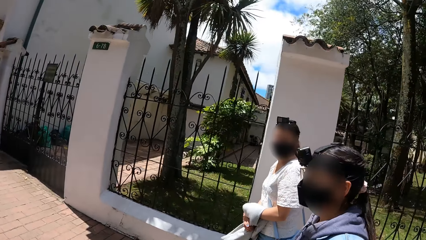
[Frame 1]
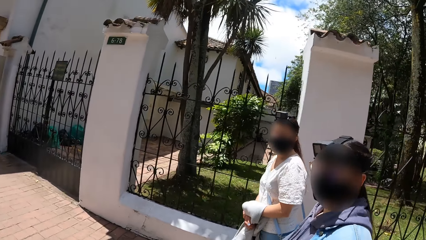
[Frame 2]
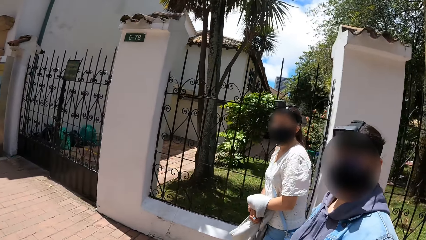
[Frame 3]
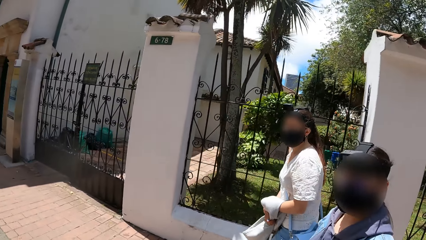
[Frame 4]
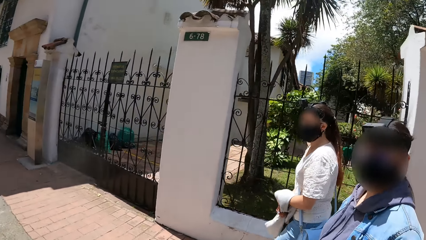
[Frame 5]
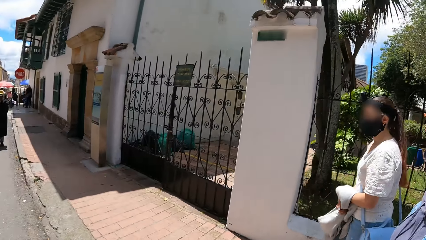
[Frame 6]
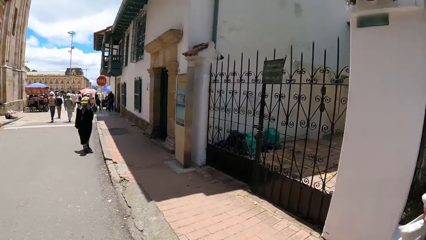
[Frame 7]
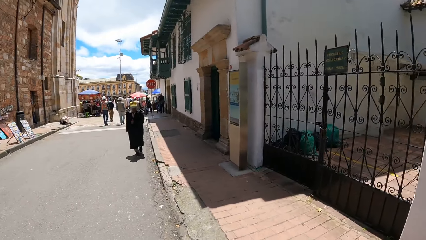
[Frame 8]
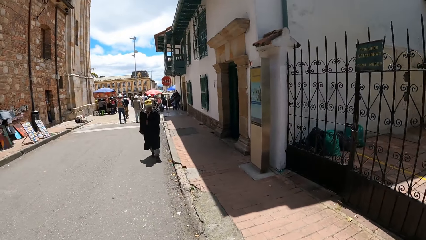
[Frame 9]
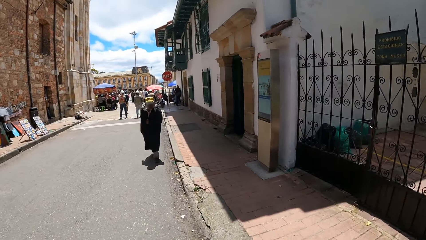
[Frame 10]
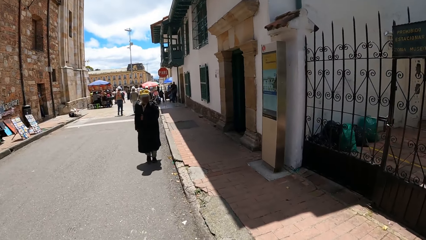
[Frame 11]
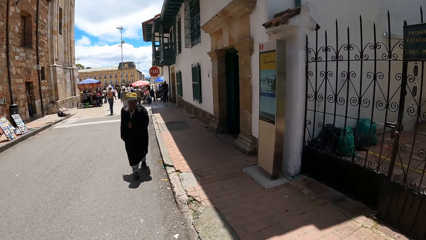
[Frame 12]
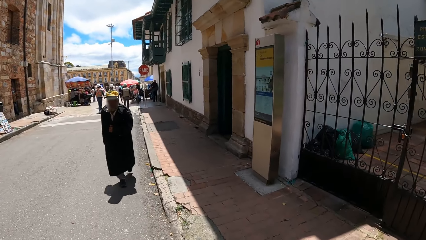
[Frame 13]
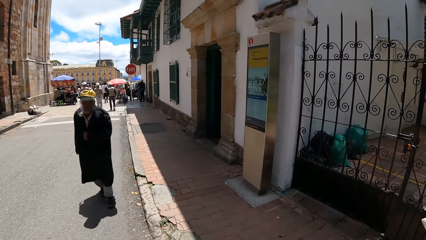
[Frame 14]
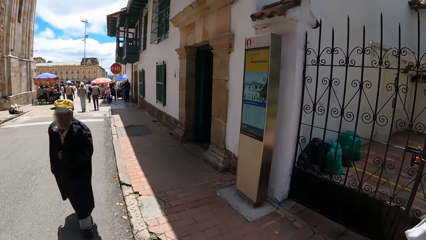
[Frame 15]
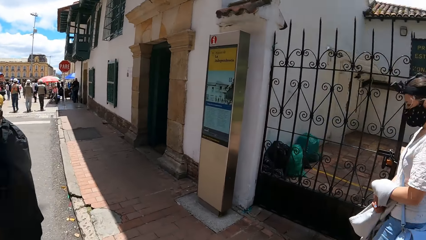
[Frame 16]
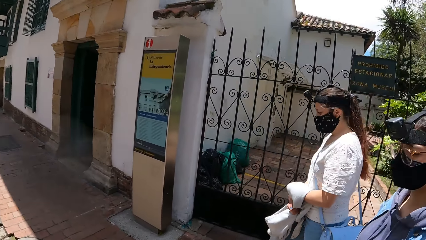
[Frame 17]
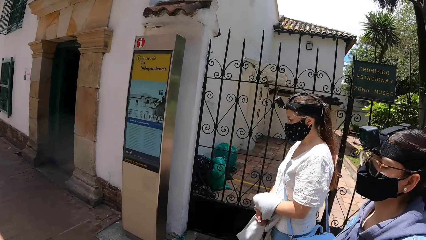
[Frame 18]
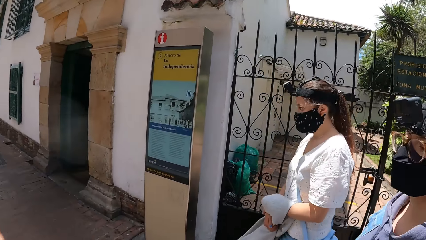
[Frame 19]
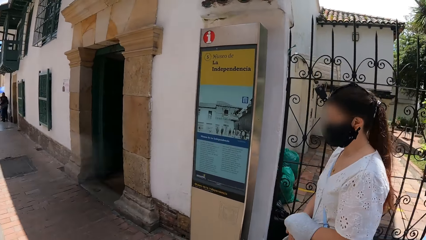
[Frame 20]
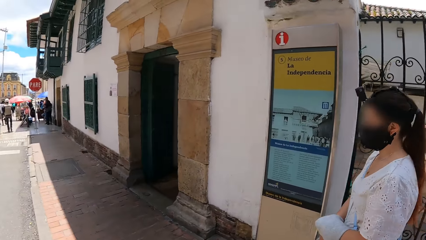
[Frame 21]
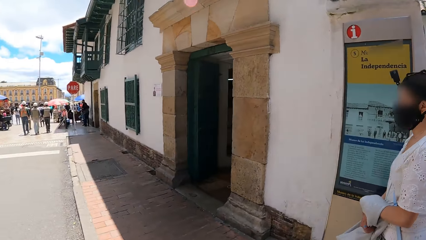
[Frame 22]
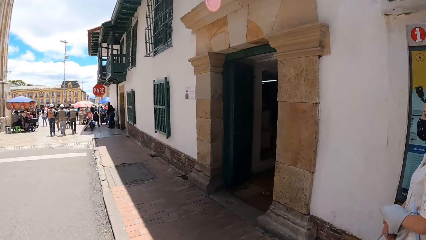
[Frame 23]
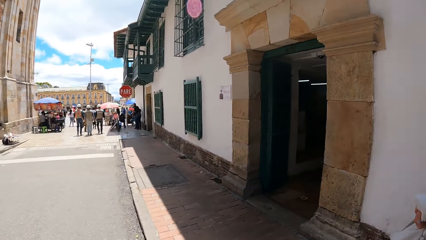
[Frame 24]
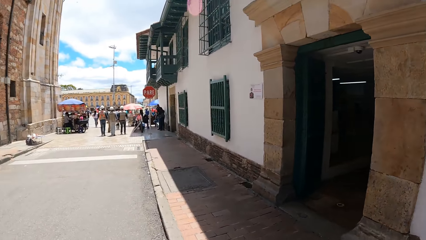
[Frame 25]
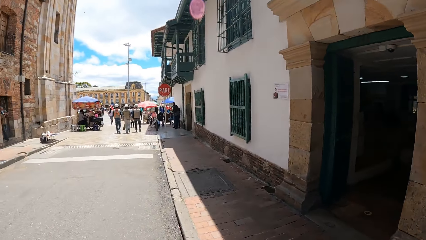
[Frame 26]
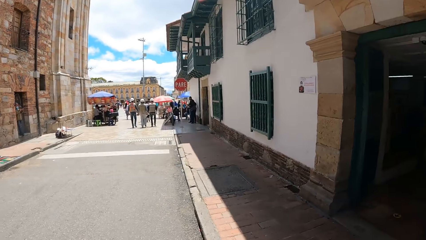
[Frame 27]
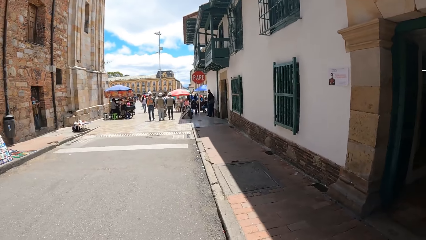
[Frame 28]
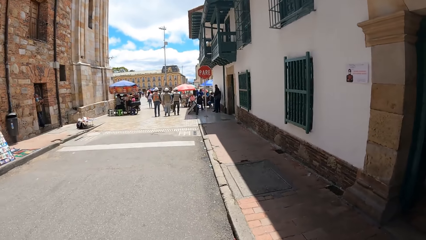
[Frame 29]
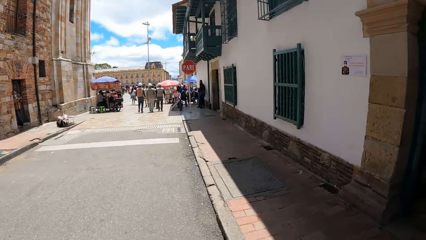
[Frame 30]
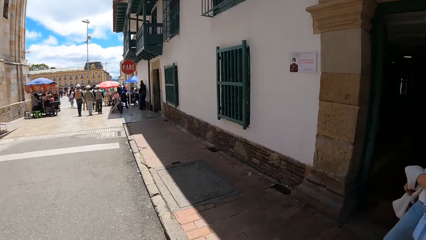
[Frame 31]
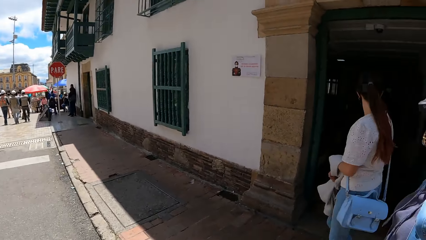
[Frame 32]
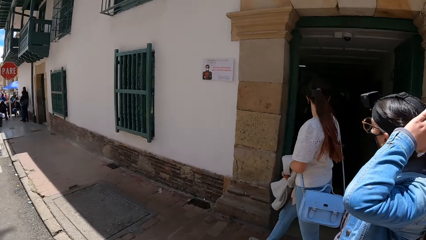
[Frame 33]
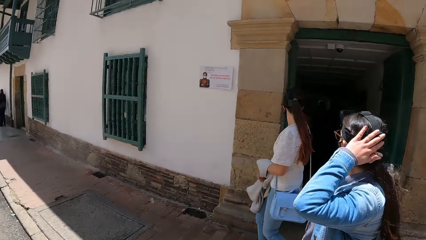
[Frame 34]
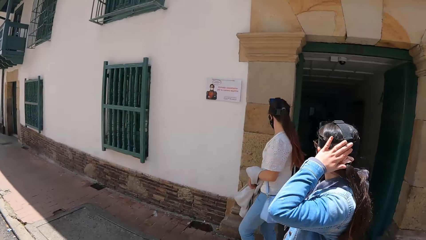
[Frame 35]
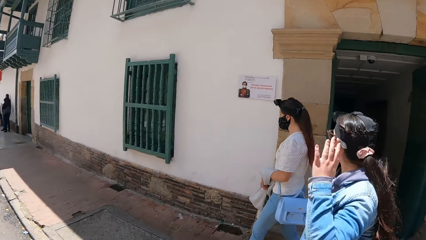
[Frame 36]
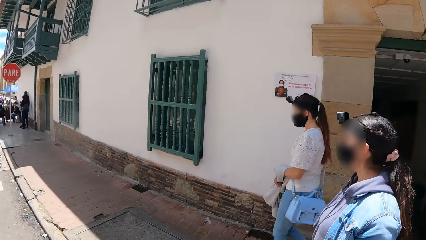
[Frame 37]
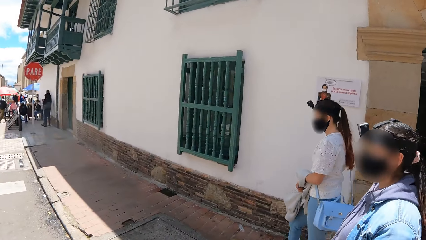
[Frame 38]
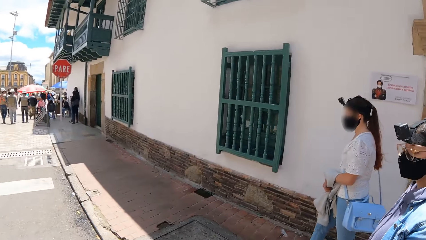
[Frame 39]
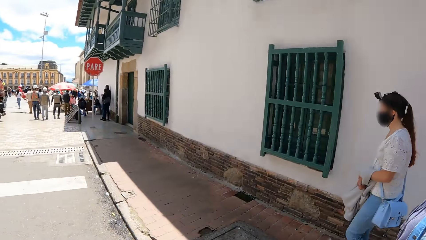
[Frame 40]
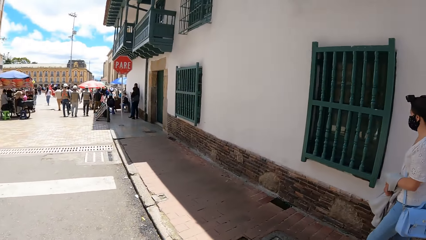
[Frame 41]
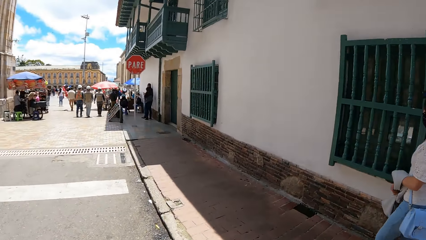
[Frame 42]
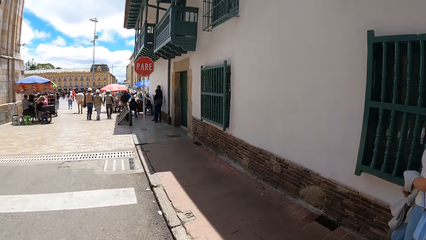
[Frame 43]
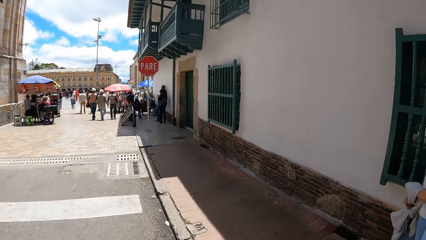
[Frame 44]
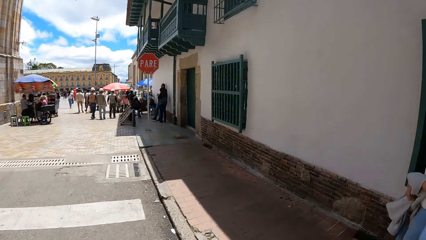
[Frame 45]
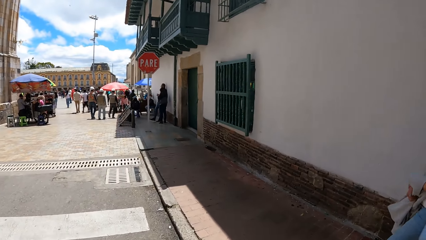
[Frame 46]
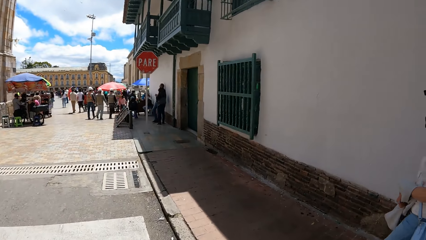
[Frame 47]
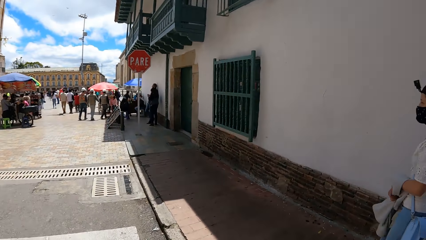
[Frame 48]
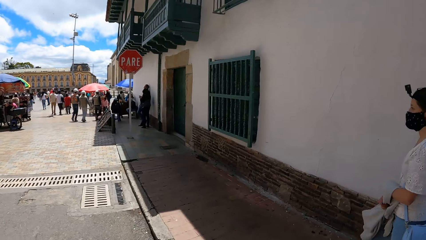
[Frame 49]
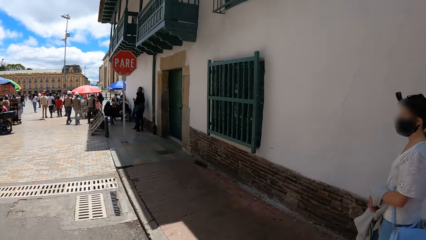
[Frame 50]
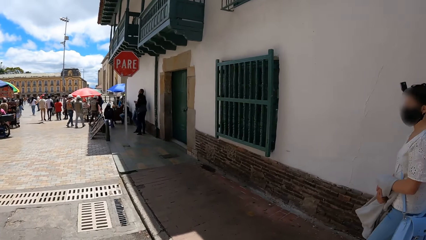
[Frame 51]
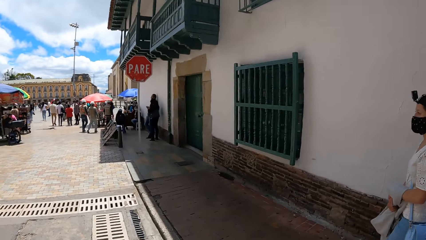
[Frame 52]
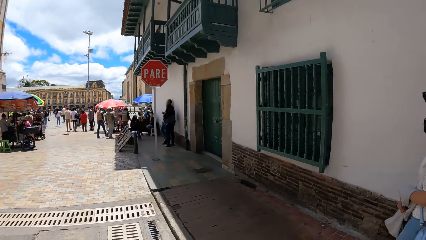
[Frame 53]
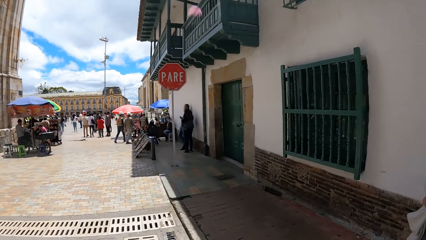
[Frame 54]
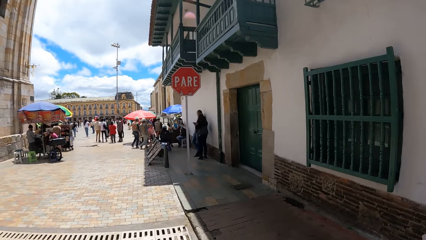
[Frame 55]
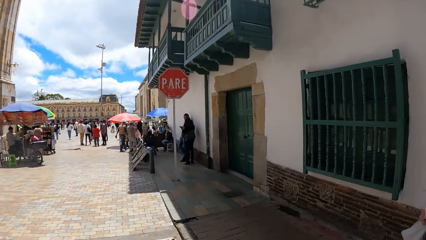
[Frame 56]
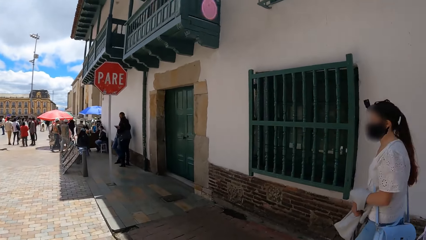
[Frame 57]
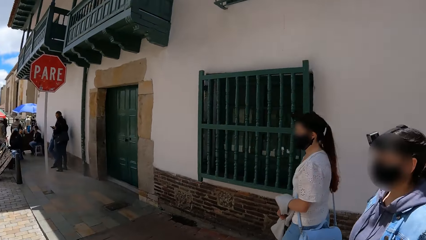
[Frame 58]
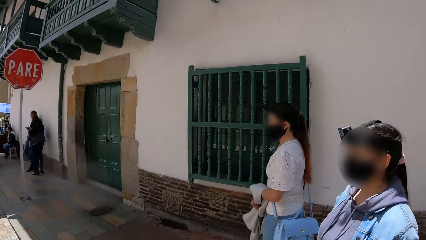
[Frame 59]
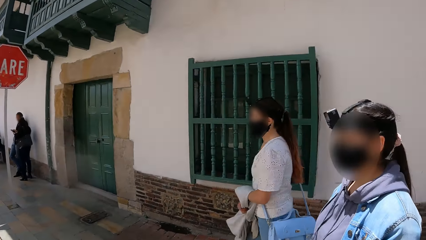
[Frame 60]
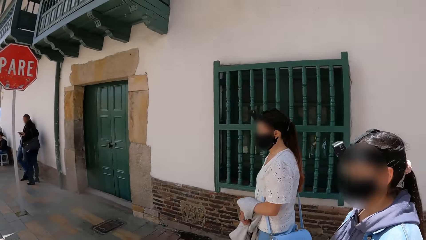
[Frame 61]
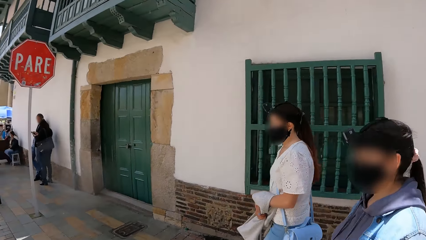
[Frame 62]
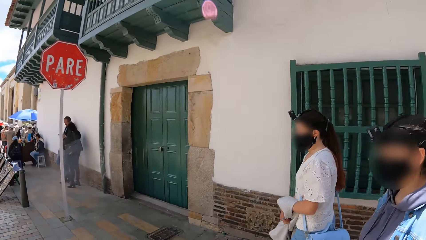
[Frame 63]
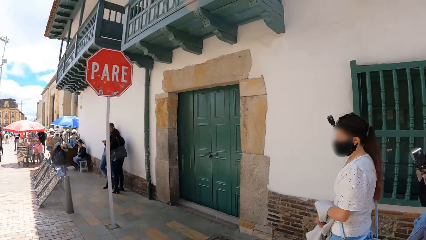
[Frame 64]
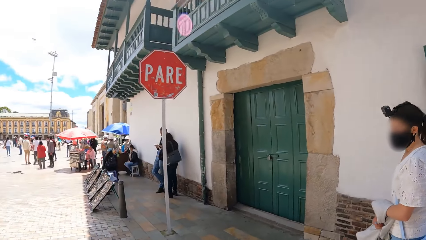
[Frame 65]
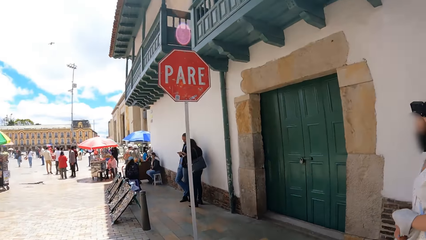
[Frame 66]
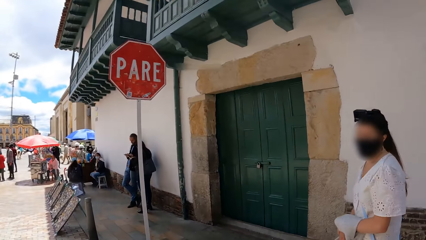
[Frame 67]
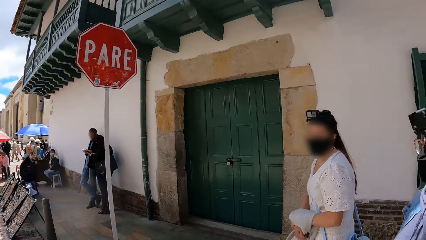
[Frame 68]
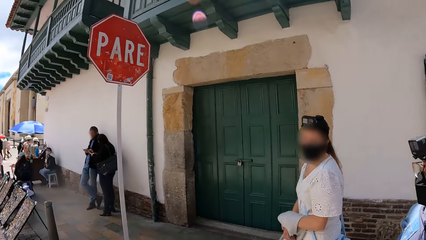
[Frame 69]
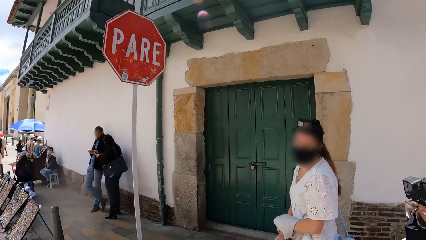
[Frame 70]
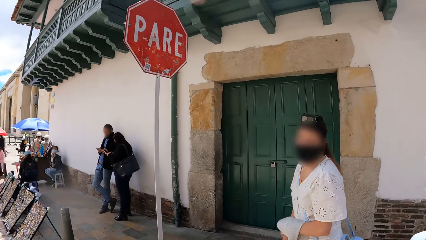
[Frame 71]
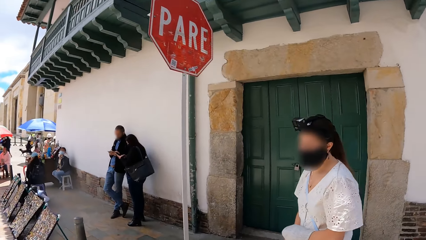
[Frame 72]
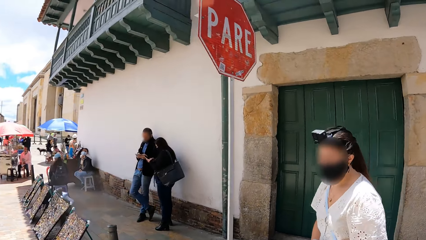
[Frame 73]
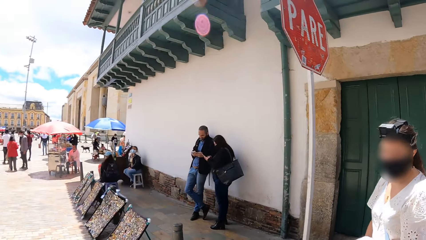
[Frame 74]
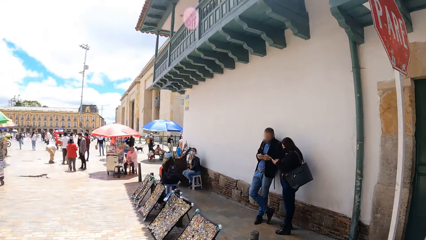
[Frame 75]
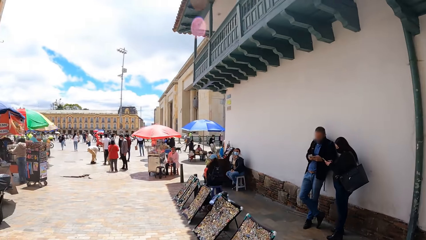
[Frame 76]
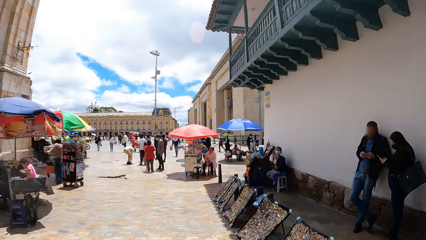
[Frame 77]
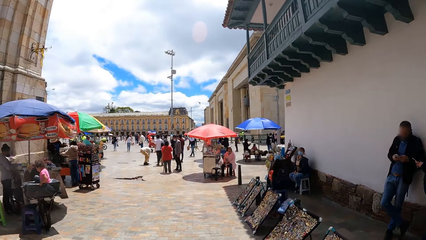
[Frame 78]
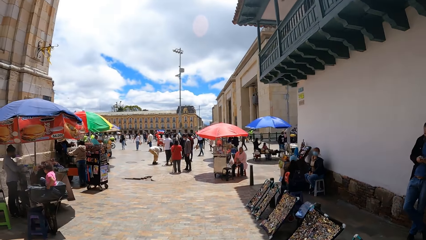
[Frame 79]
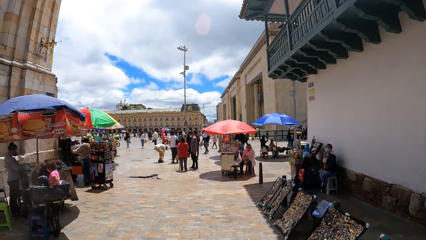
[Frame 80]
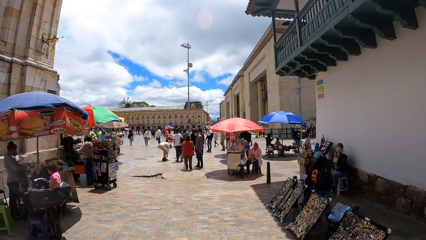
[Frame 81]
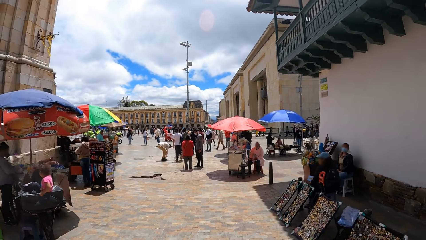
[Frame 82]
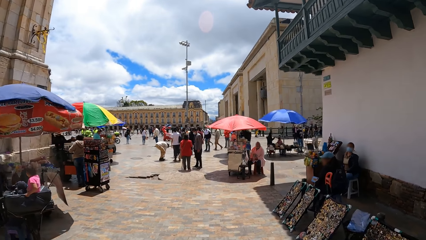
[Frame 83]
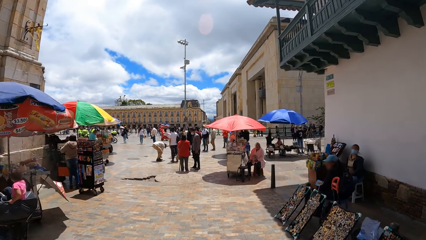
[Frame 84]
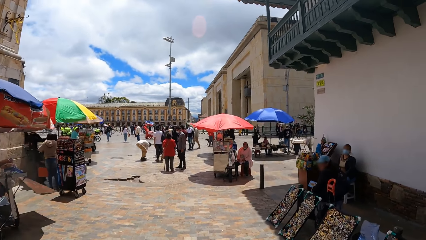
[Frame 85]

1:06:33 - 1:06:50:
The camera wearer looks at a lady and another lady. They walk around. They look at the first lady and the other lady. They walk around. A woman touches her hair with her left hand. The camera wearer looks at the first lady and the other lady. They walk around. They look at the first lady and the other lady. They walk around.
